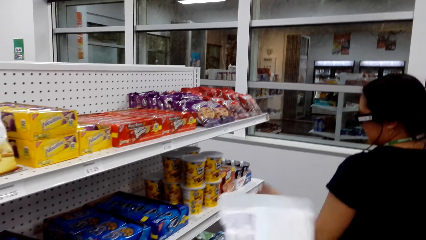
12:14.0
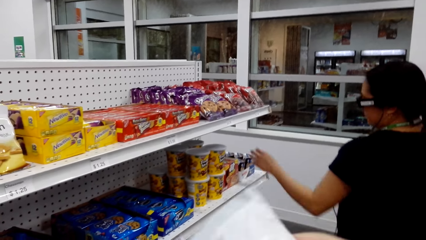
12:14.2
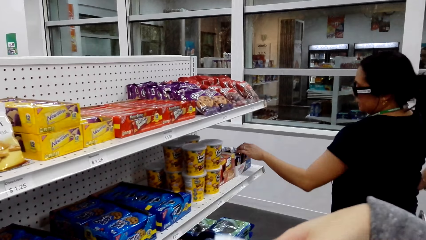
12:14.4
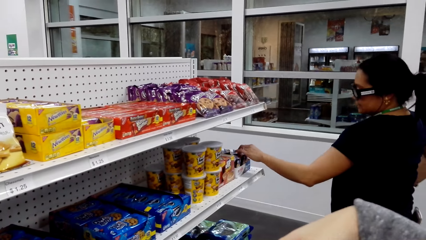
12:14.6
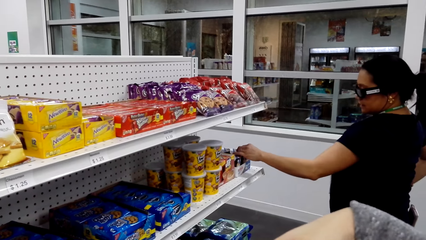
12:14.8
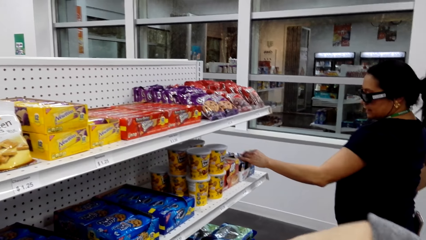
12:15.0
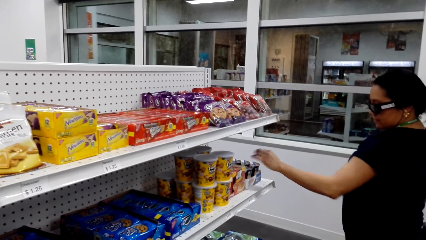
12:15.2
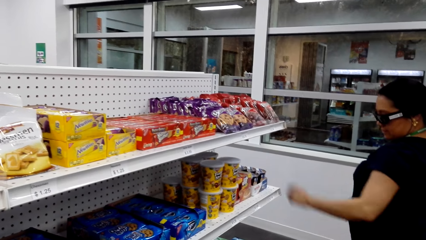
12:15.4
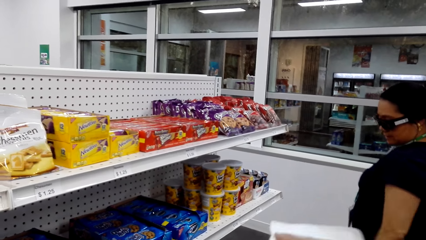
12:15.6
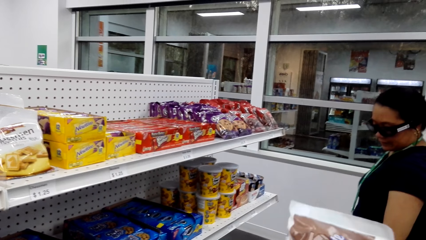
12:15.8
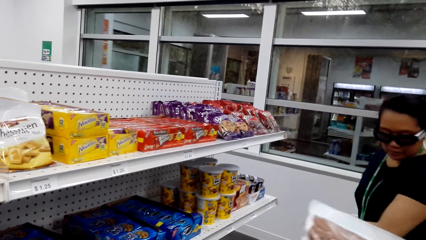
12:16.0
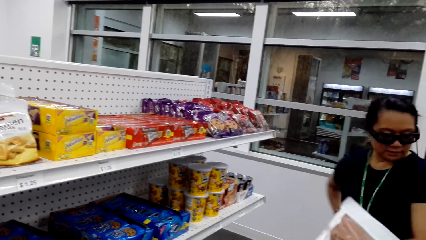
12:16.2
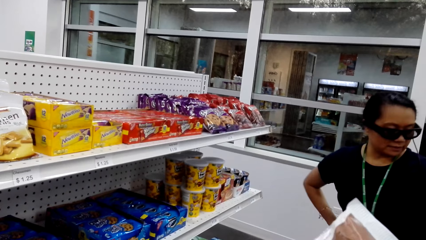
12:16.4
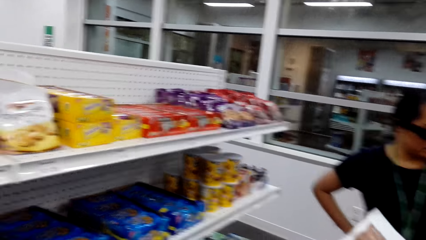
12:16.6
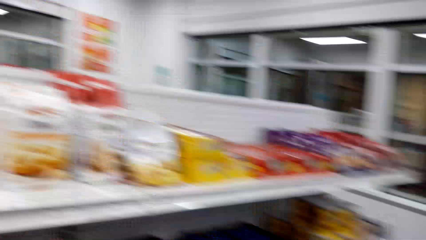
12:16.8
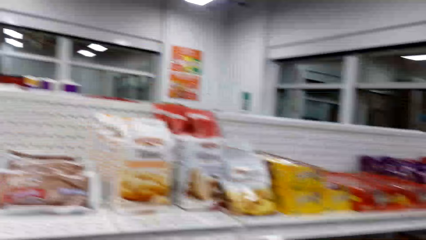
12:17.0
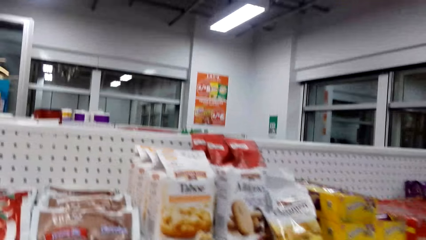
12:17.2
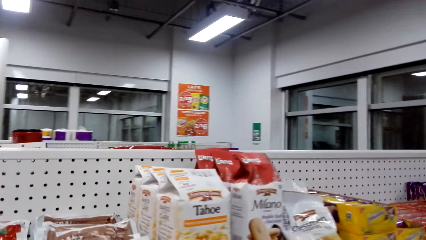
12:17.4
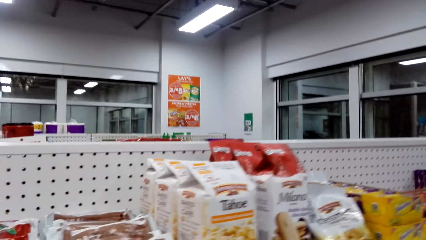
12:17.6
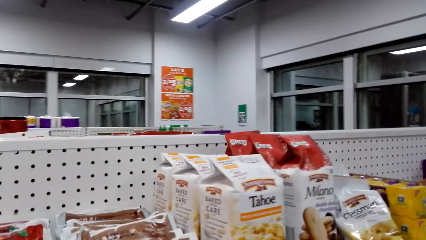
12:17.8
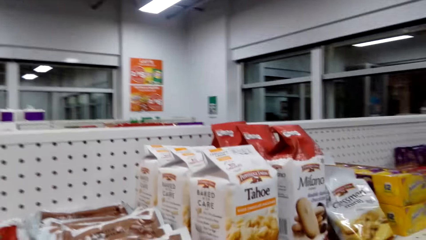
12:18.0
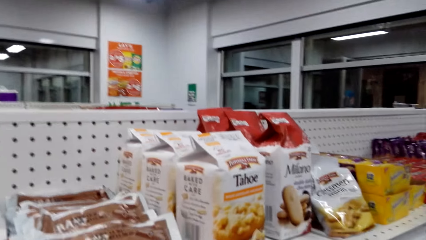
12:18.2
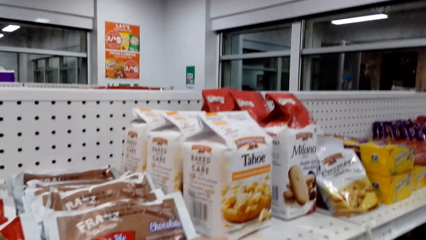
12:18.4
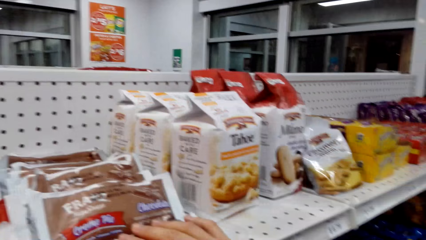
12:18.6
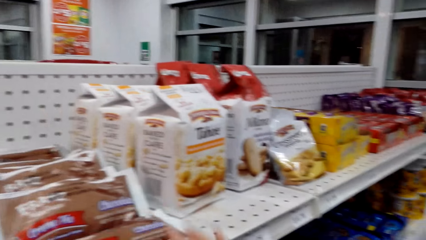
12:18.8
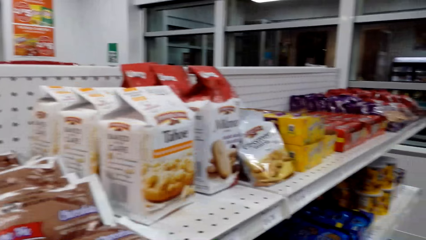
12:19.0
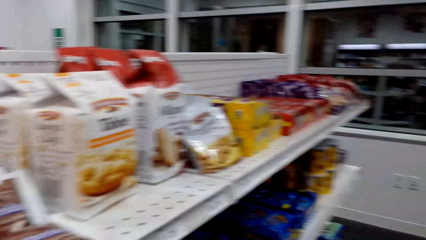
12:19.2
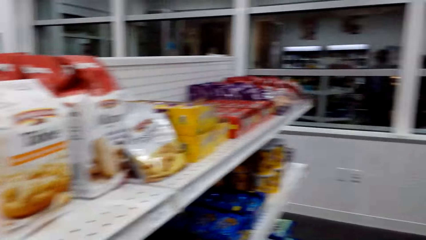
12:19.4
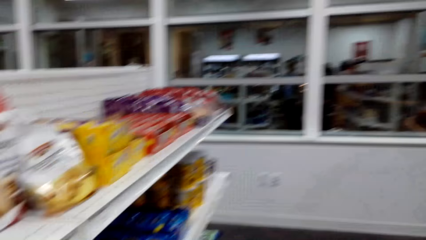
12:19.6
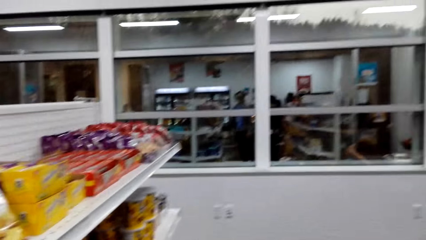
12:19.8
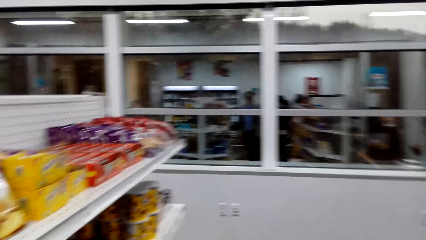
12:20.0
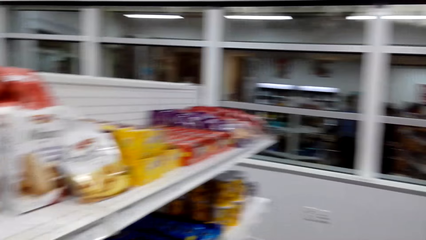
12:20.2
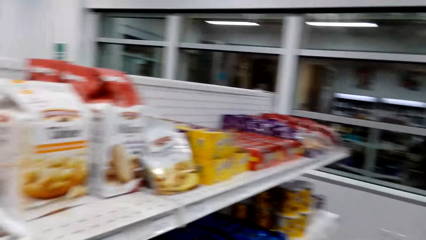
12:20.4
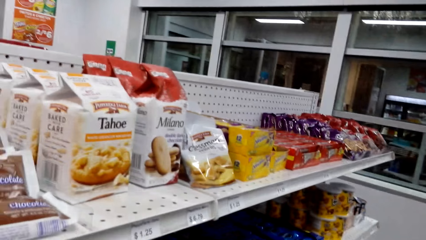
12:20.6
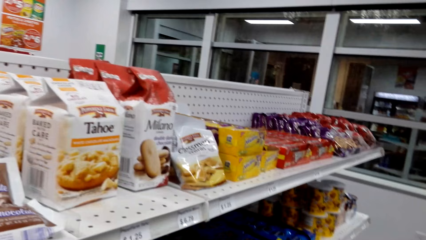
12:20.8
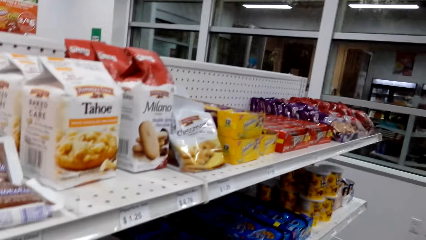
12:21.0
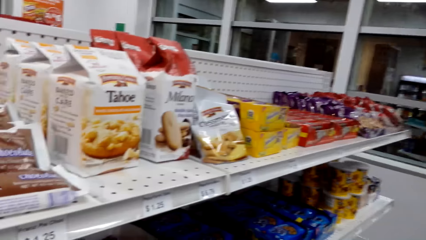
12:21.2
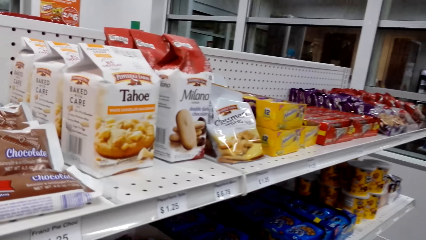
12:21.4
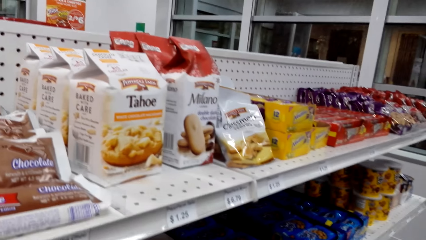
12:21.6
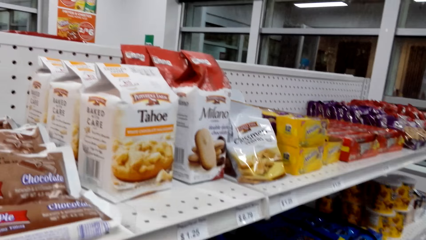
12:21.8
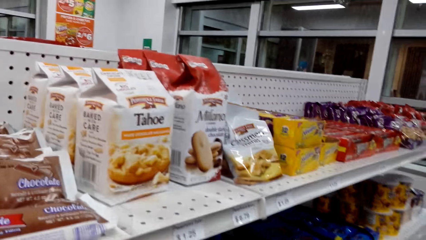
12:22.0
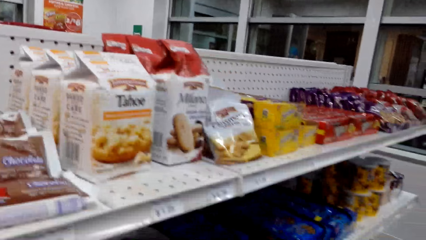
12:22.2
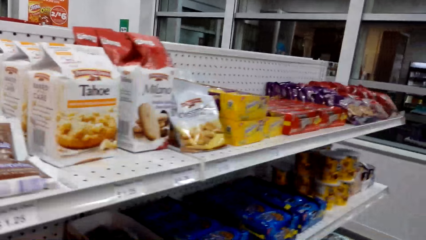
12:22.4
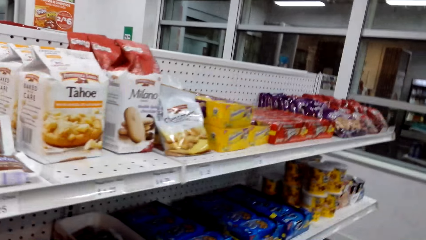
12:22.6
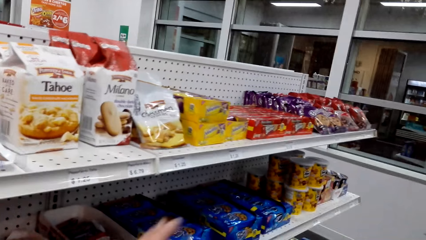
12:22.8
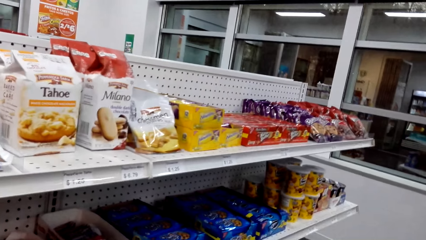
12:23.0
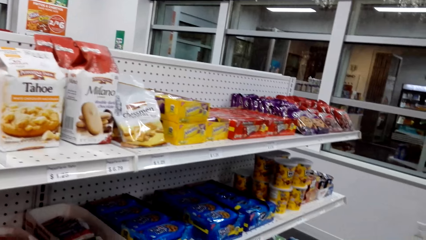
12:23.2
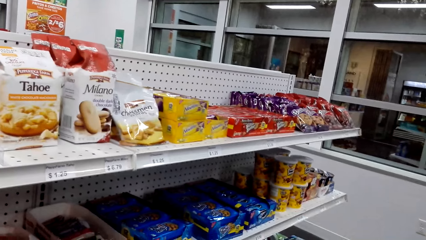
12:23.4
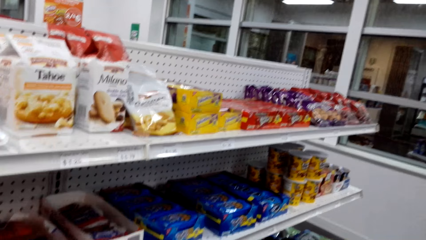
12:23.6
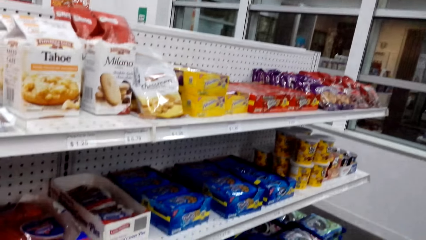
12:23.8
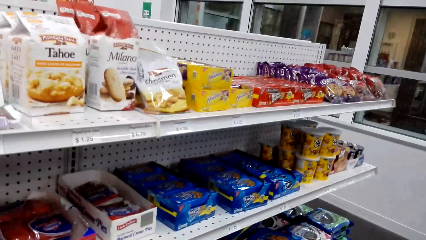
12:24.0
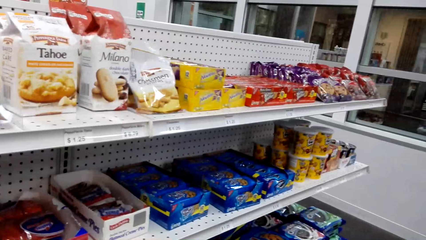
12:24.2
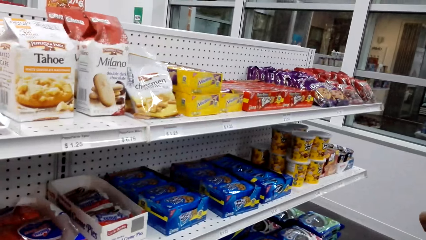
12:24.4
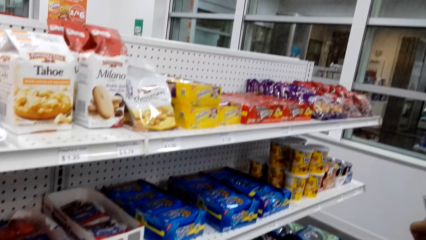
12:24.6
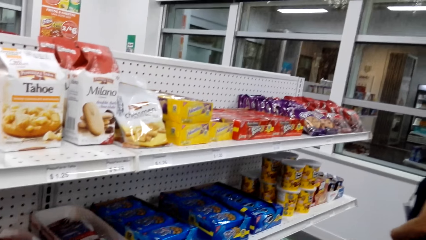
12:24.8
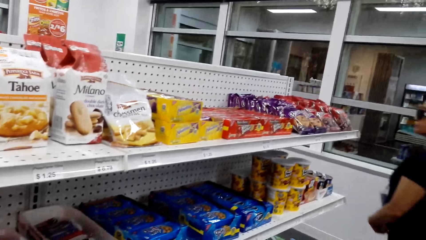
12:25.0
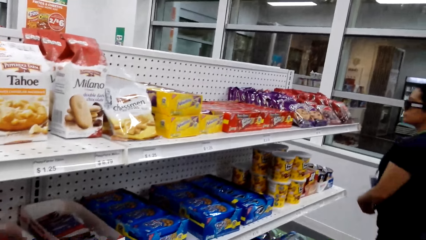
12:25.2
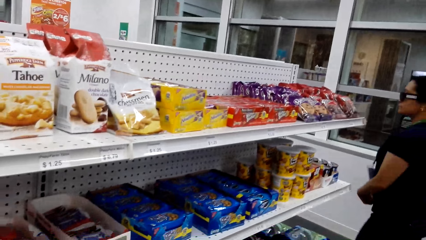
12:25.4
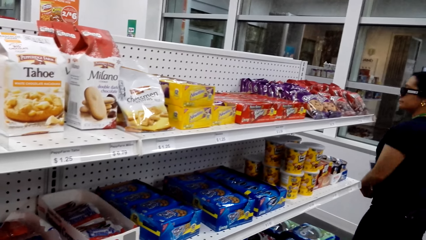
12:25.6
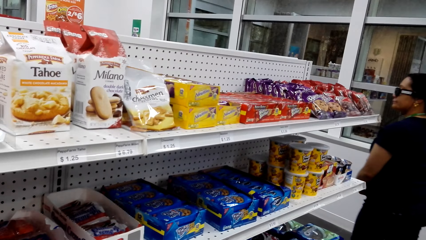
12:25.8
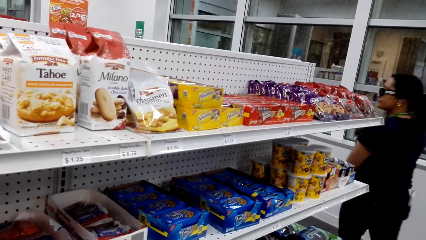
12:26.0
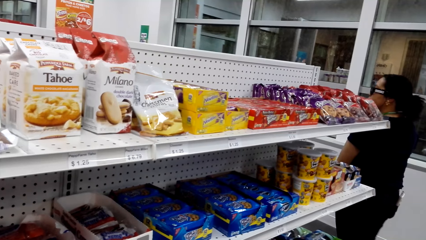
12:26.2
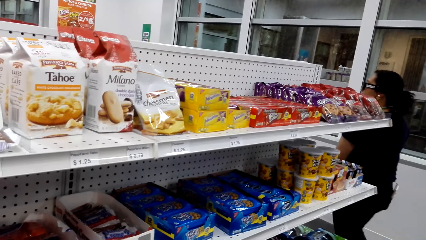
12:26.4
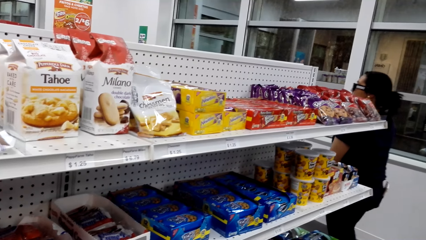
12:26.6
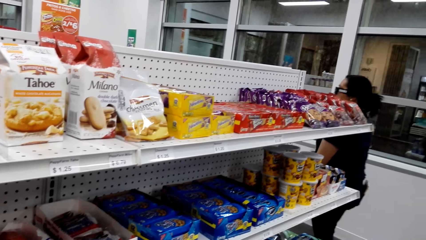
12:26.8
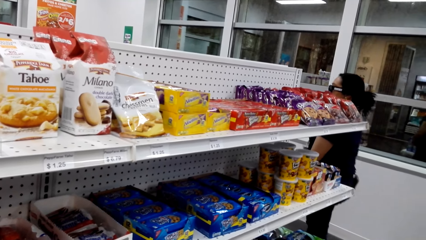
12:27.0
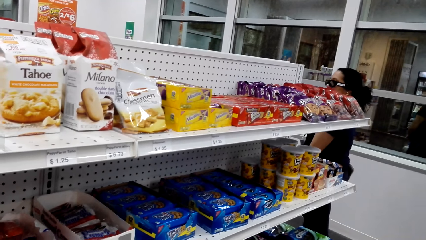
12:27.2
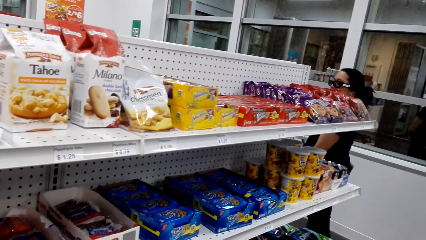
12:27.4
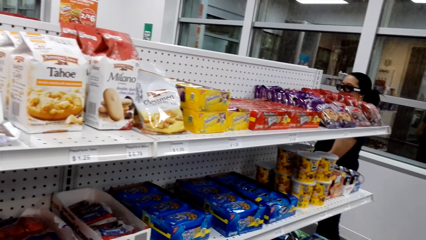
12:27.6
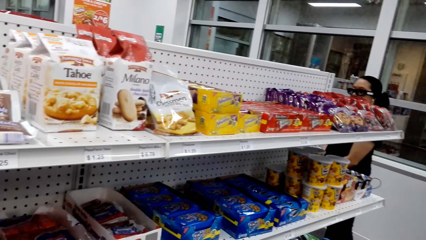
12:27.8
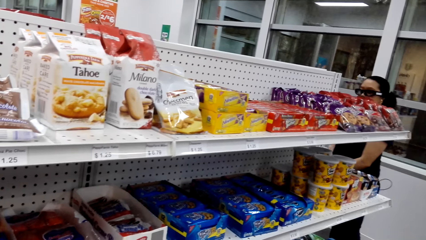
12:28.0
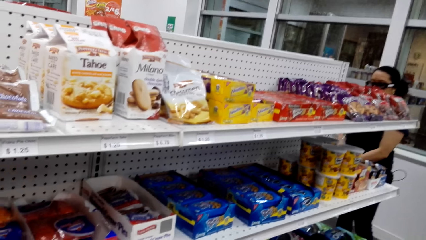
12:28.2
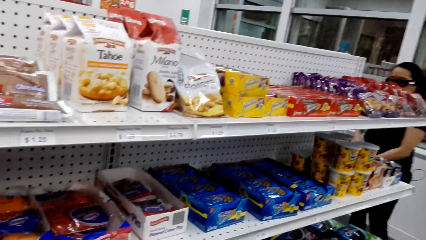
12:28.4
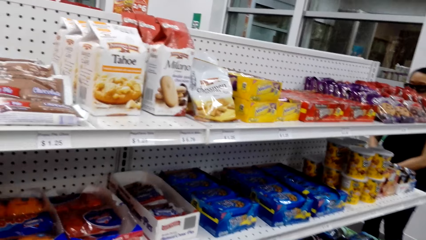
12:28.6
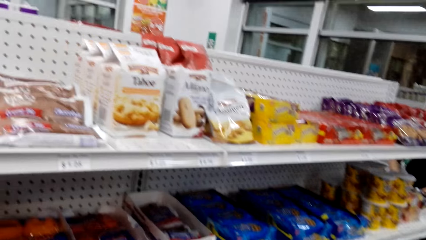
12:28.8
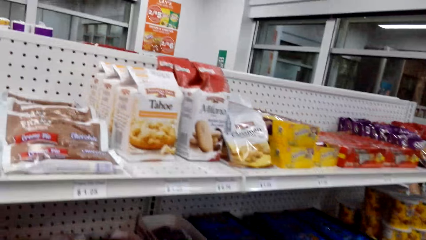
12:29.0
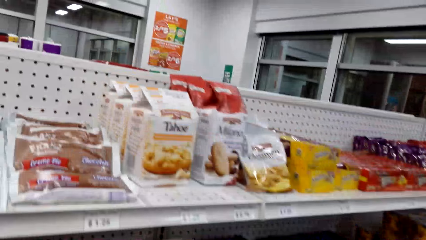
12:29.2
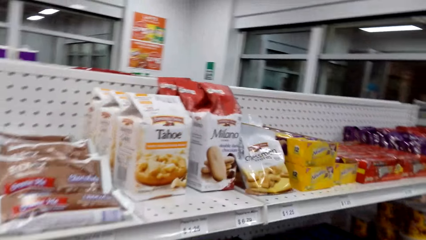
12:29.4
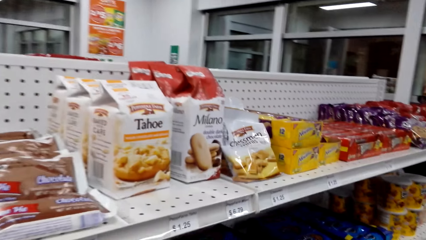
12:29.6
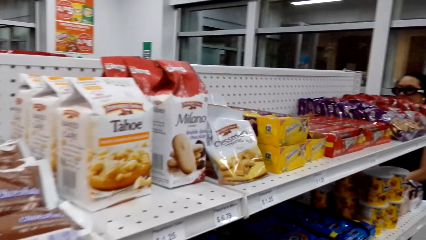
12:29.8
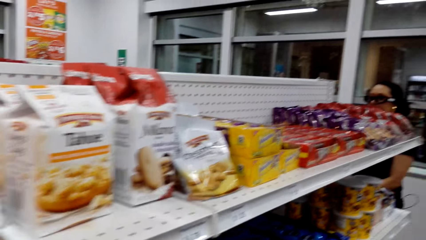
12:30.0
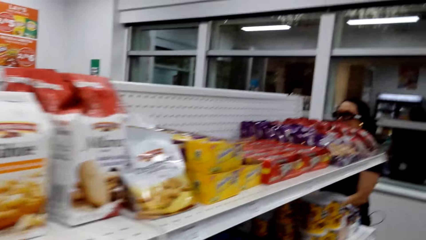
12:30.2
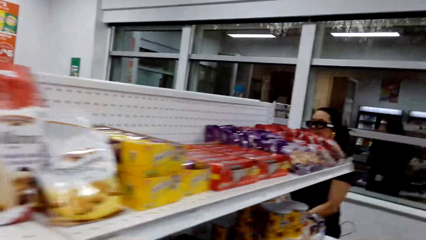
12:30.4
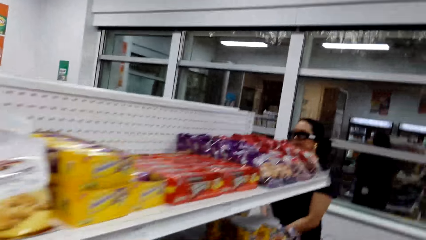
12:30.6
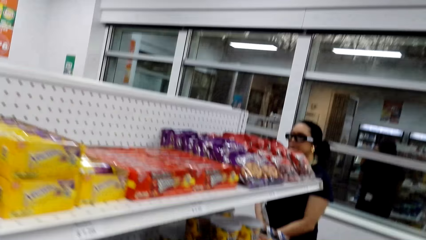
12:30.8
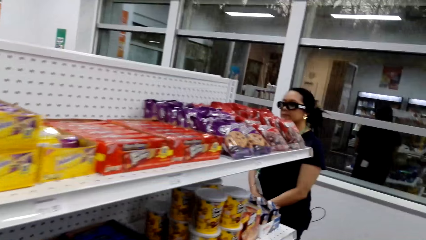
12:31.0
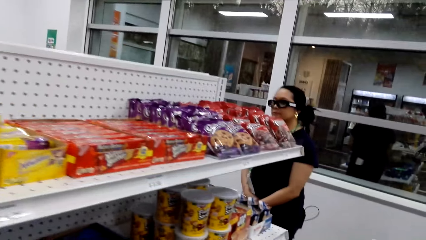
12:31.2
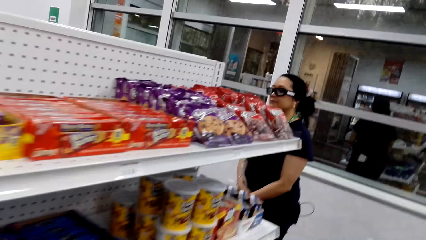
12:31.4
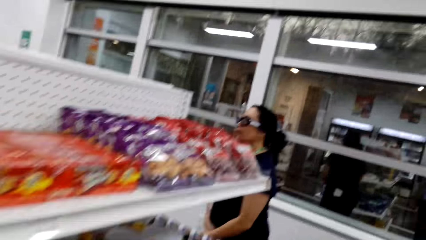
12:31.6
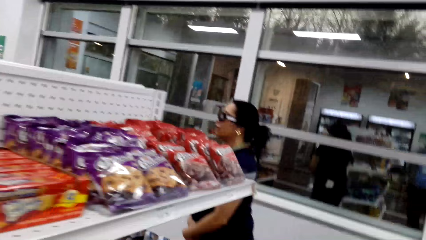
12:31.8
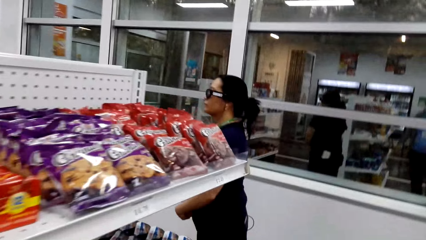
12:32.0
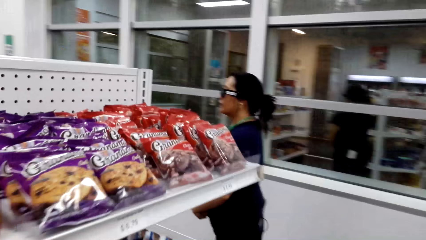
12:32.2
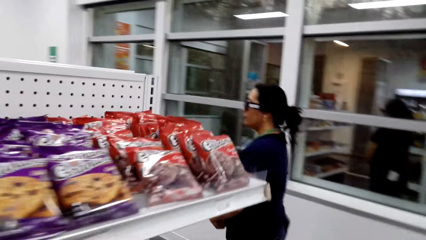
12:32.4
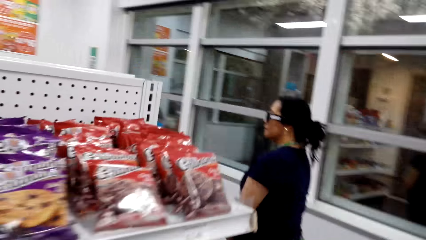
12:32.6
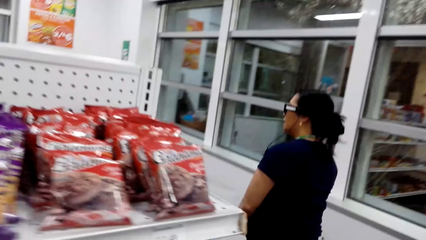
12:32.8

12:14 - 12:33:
A woman touches items on the shelf. The camera wearer picks up an item from the shelf. The woman walks around the supermarket. The camera wearer walks around the supermarket.
